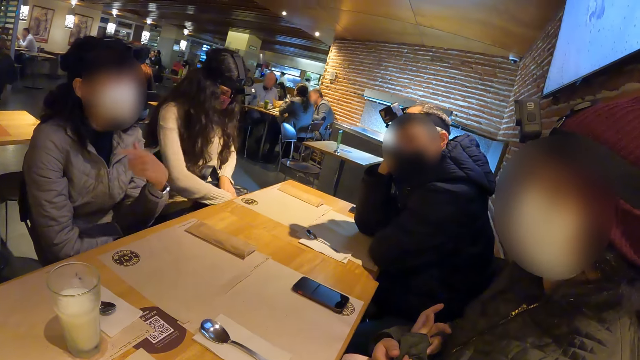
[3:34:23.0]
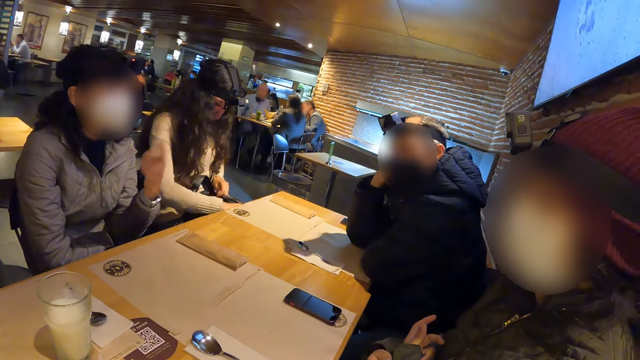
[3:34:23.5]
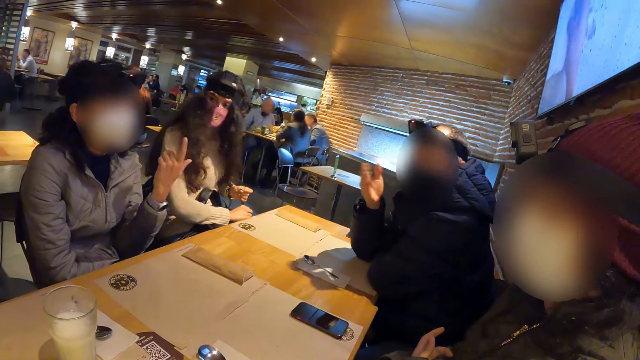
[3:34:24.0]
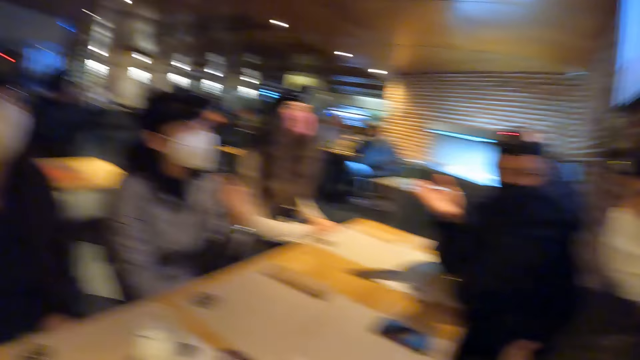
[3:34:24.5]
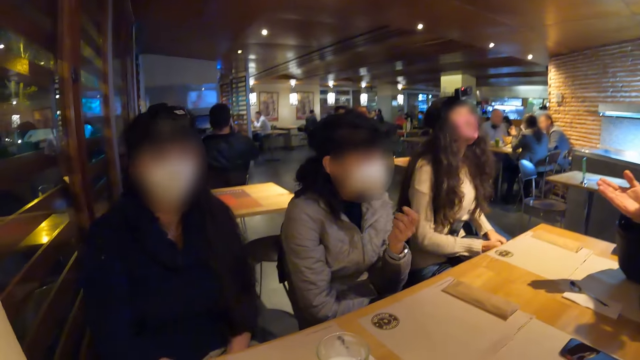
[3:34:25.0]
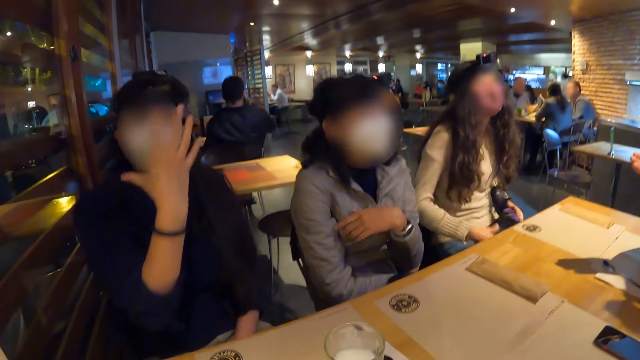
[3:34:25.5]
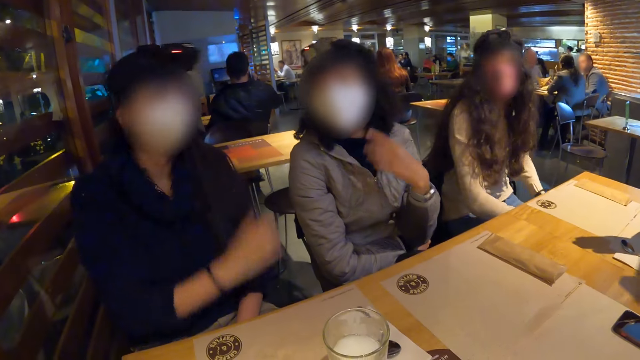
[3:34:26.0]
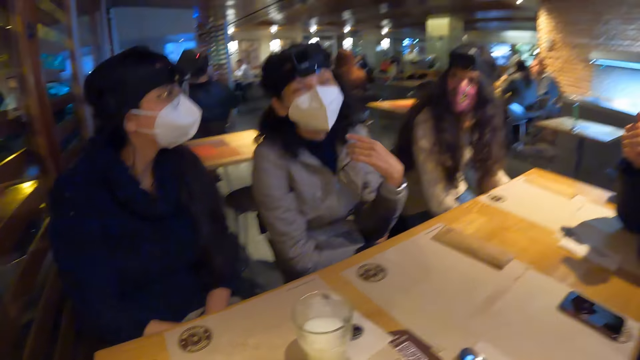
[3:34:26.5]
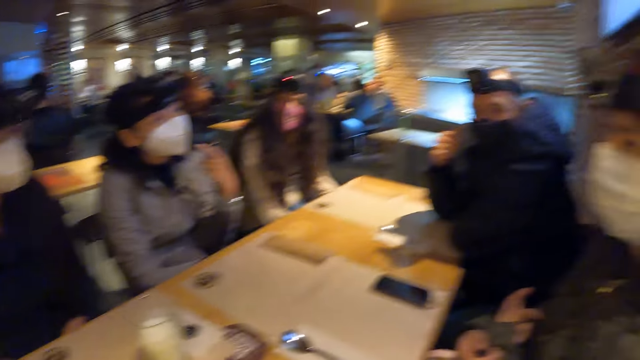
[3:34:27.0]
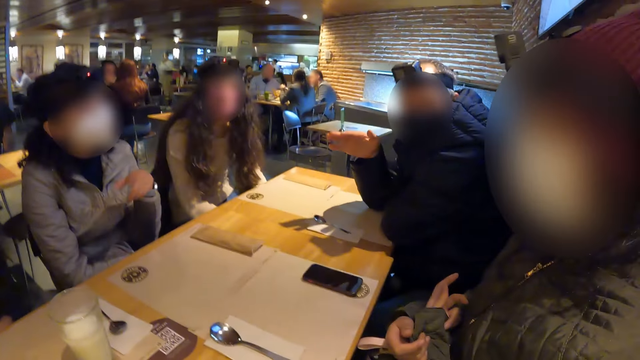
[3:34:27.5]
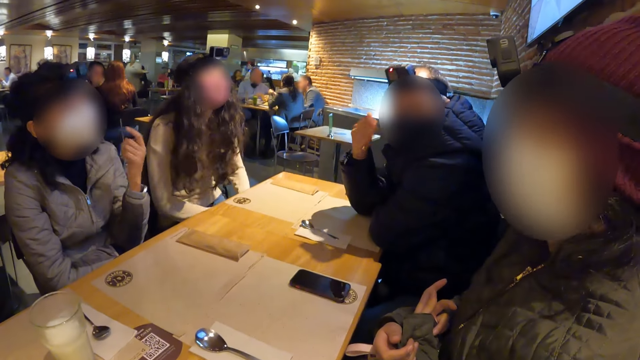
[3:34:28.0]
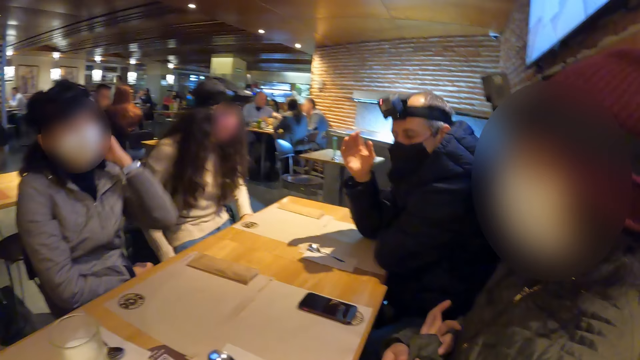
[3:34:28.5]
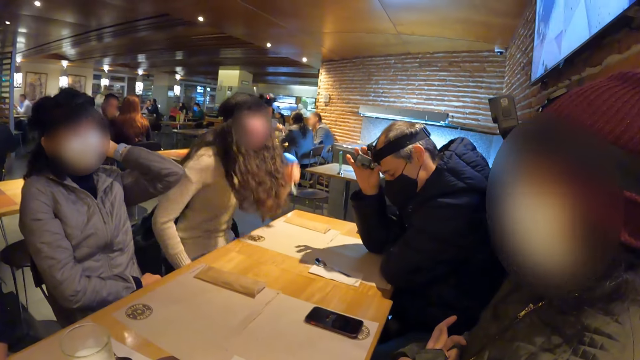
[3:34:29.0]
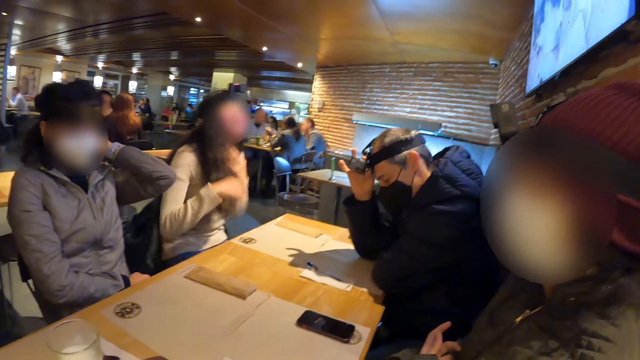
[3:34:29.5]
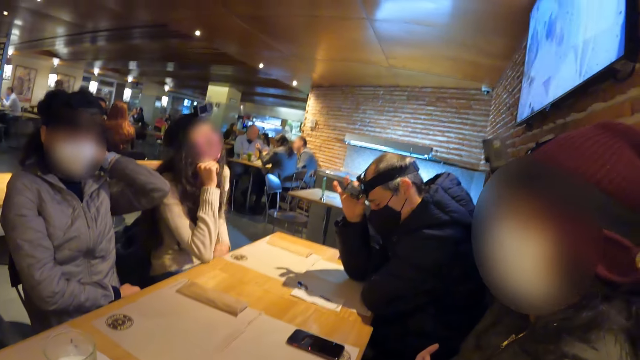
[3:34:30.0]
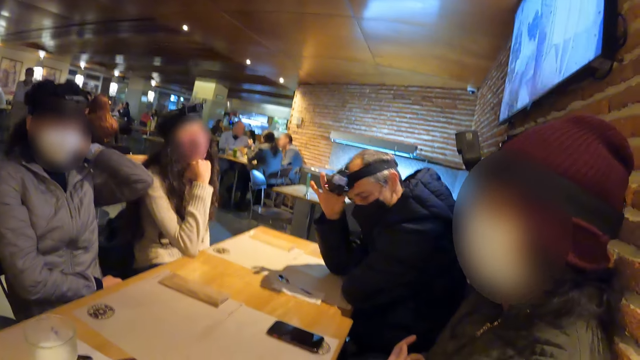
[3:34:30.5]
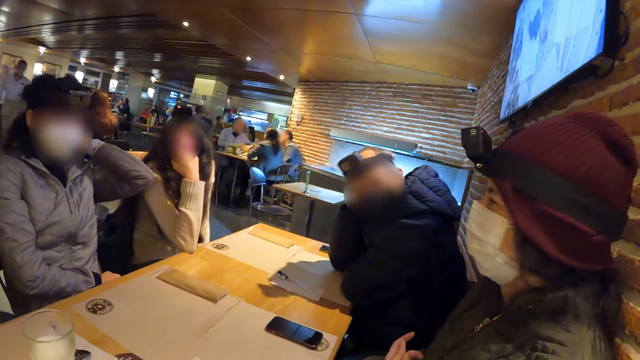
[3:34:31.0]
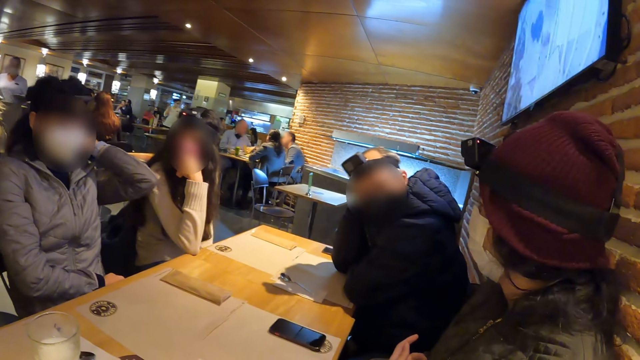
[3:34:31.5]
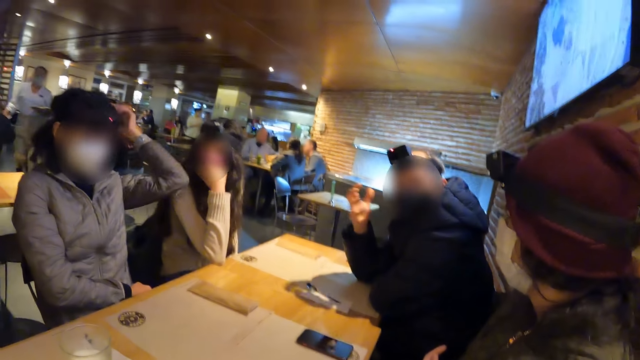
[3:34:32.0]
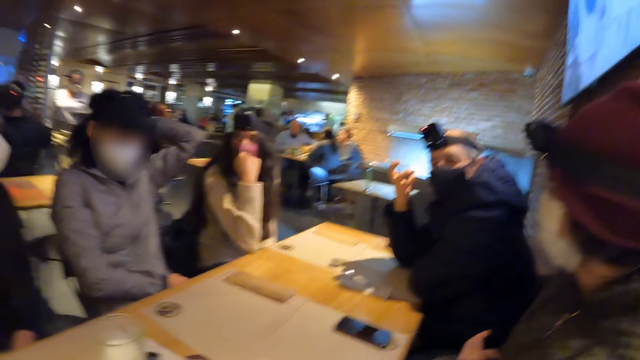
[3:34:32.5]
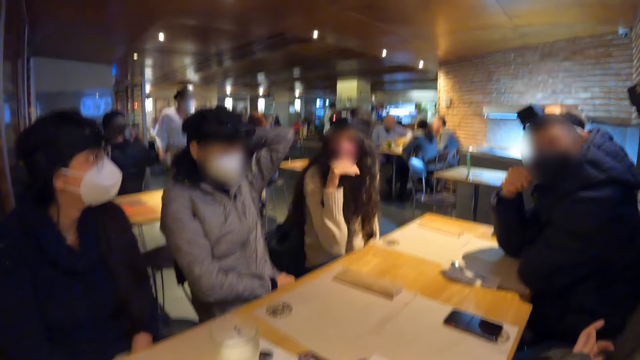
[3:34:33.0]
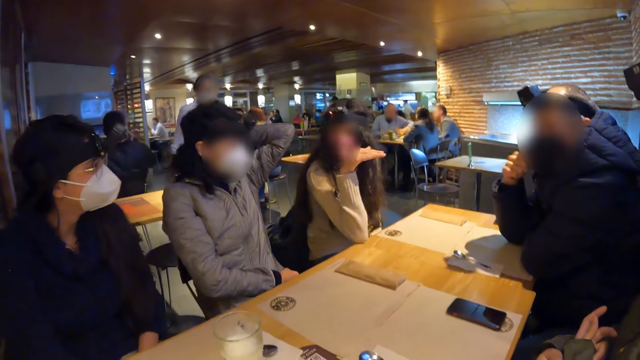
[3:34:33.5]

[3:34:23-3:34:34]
A lady converses with the crowd. The lady touches her head with her left hand. The camera wearer looks around the apartment.

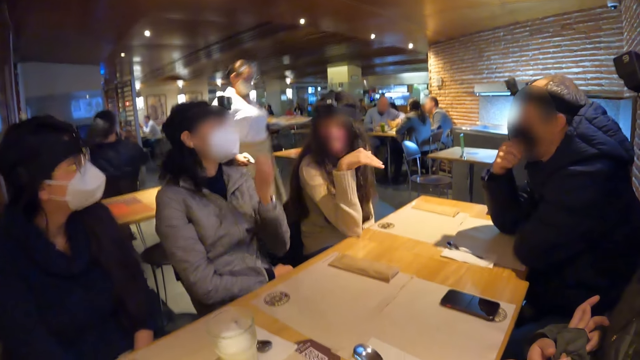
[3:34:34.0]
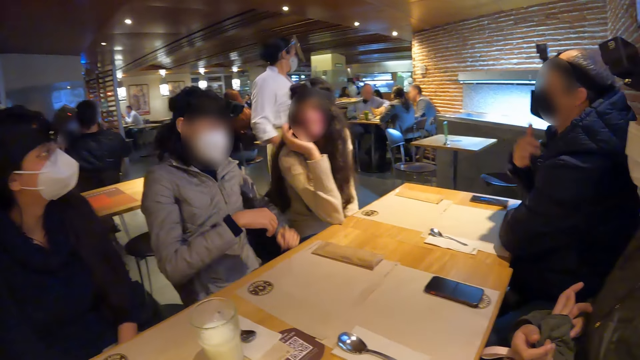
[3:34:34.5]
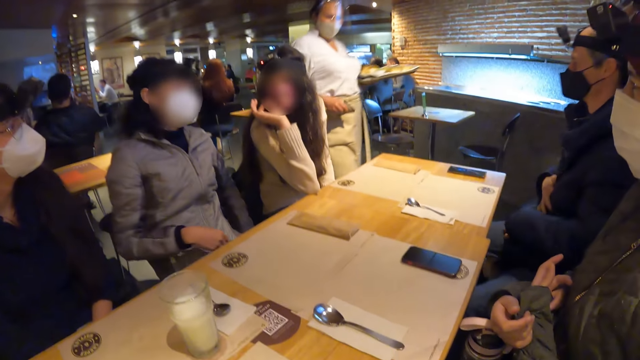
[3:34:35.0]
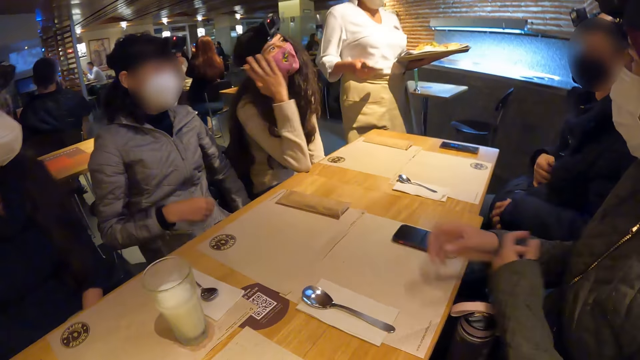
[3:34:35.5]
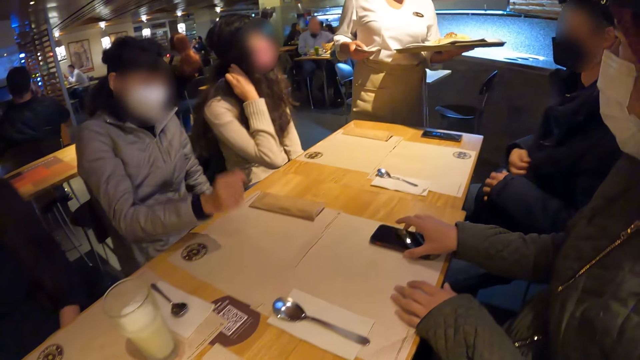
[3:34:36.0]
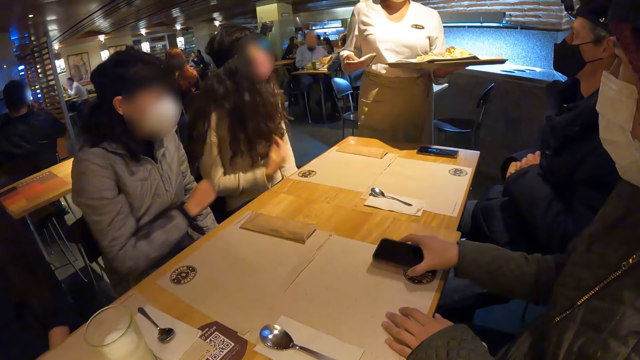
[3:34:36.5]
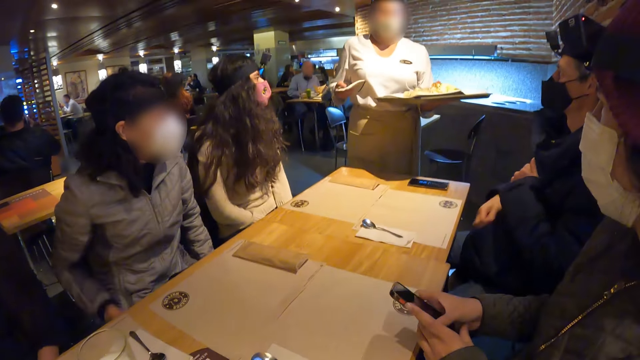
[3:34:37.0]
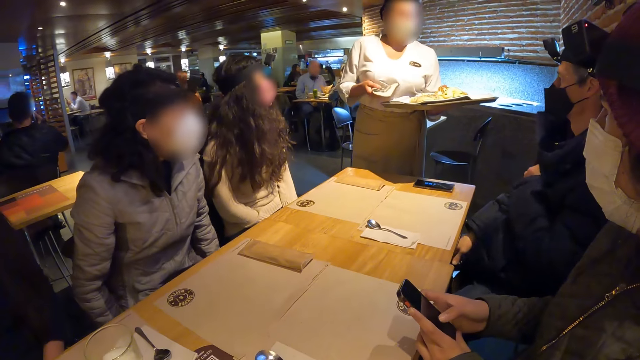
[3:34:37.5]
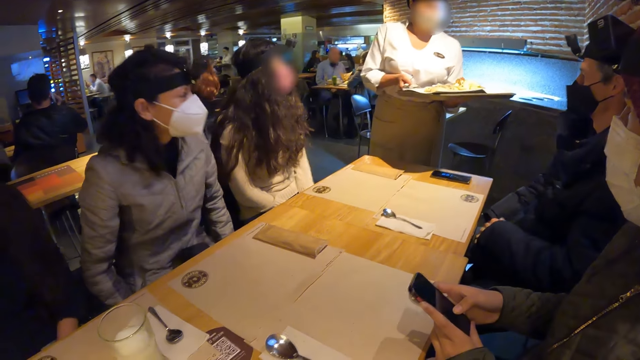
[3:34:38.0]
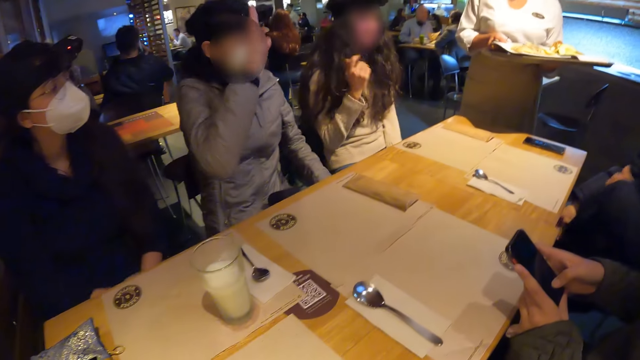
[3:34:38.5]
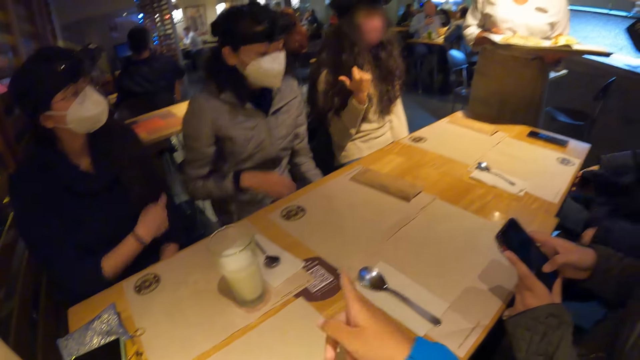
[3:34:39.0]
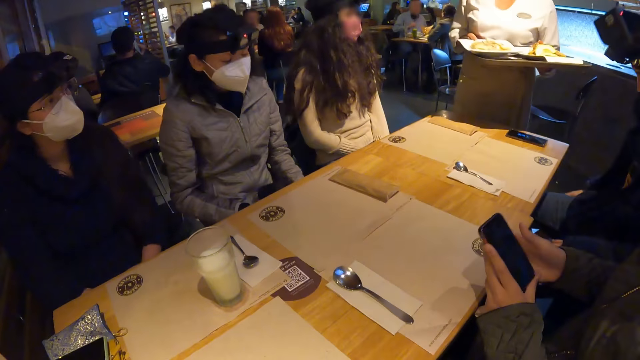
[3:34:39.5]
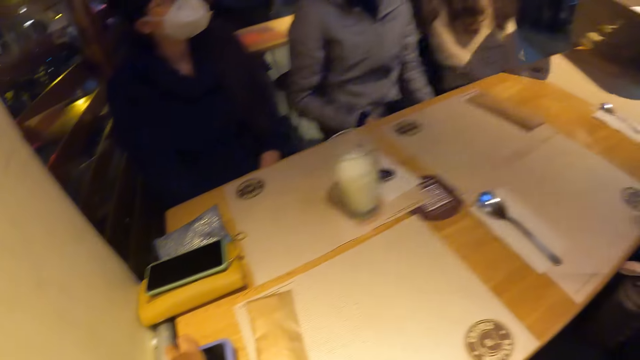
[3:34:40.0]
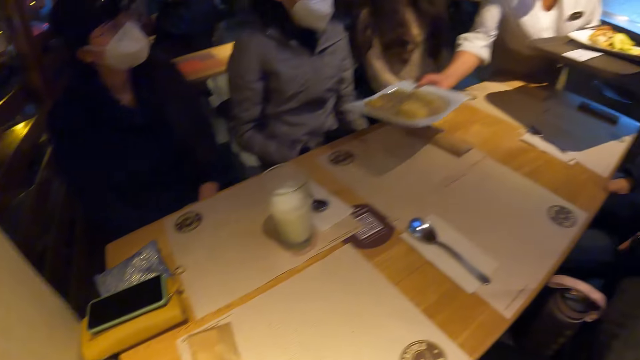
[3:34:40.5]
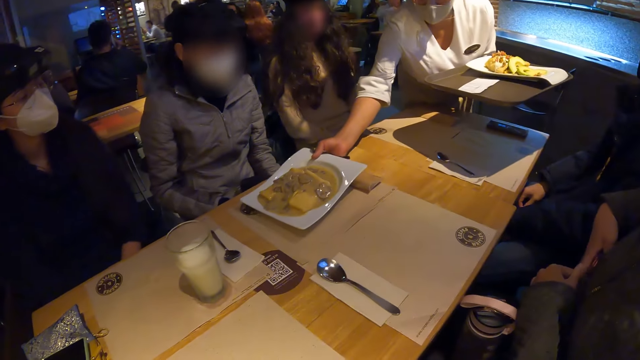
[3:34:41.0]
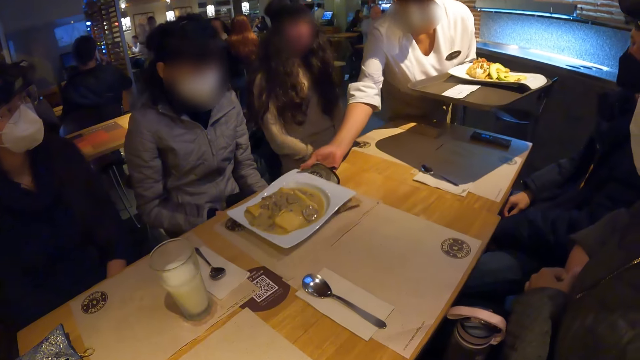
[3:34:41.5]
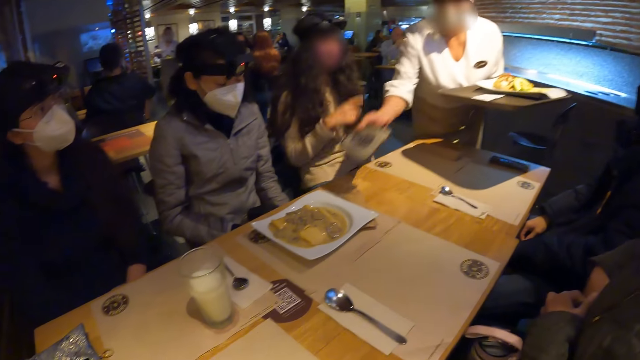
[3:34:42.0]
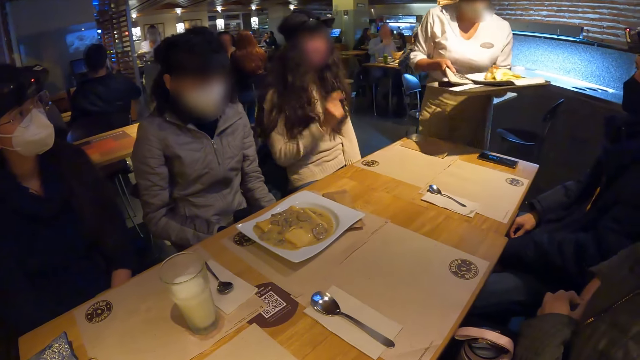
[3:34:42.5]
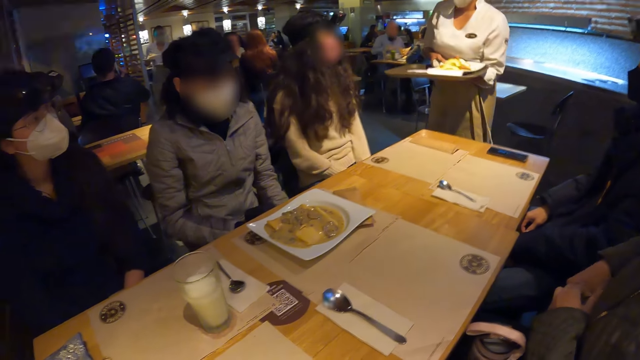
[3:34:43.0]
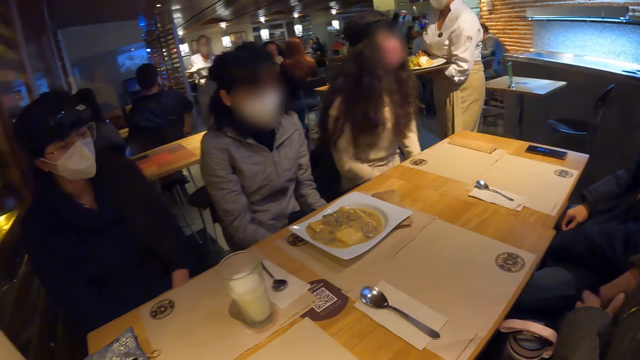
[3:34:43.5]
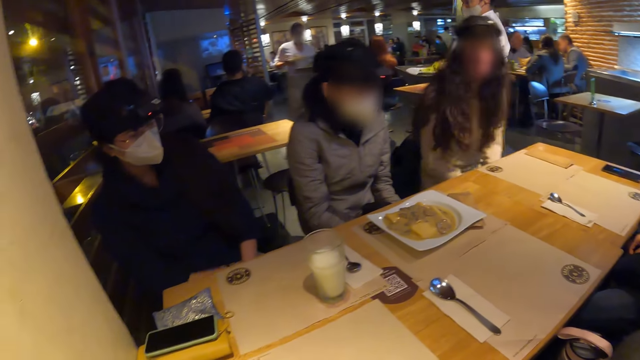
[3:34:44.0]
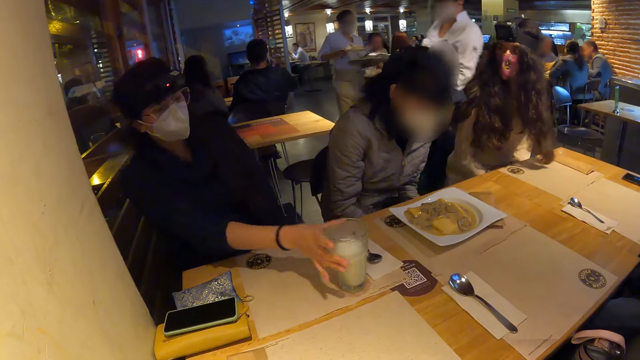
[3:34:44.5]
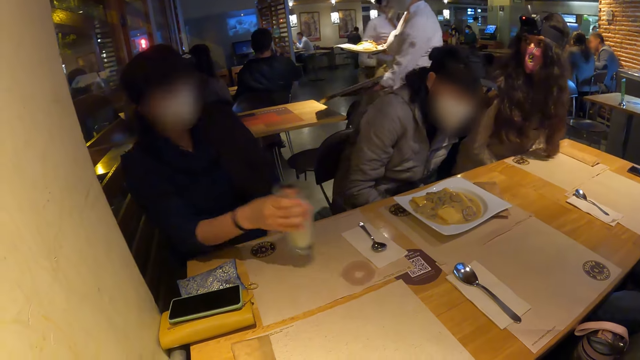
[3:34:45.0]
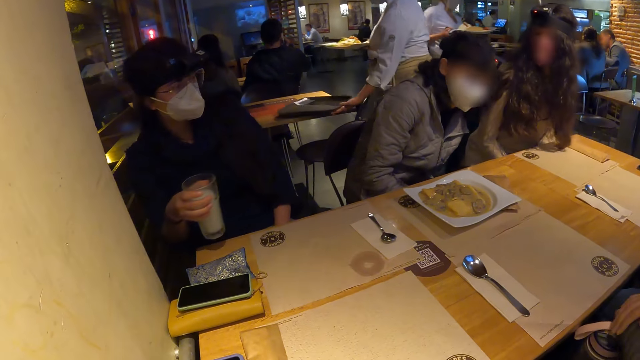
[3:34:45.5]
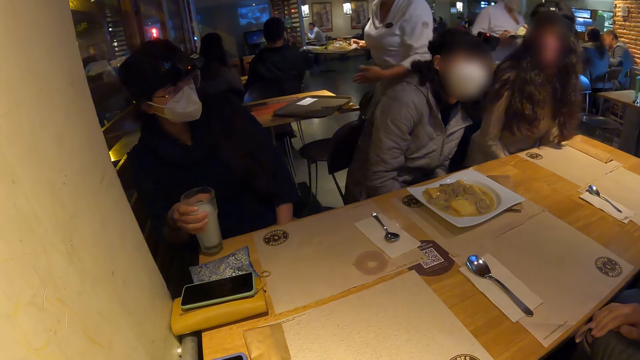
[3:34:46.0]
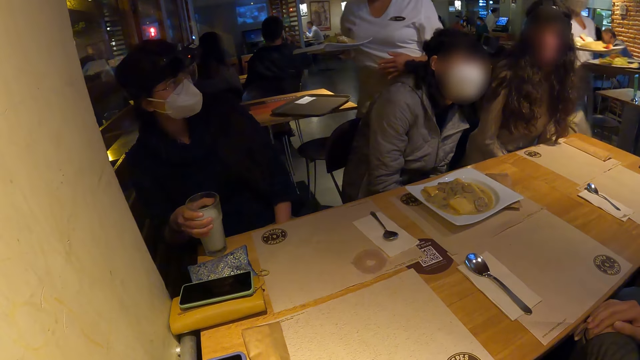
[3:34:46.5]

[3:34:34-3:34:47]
The woman picks up a phone from the table with her right hand. The woman drops her left hand on the table. Another woman interacts with the people on the table. The first woman operates the phone from her right hand to her left hand. The camera wearer stares at the second woman. The second woman converses with the crowd. The camera wearer stares at the table. The second woman drops a plate of porridge on the table with her right hand. The first woman puts the phone in her pocket with her right hand. The camera wearer stares at the table. A third woman picks up the cup from the table with her right hand. The third woman drops the cup on the table with her right hand.
